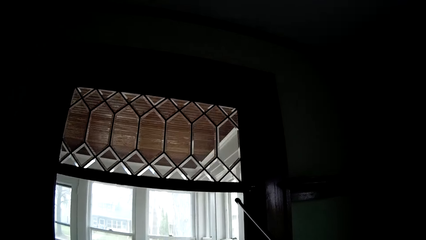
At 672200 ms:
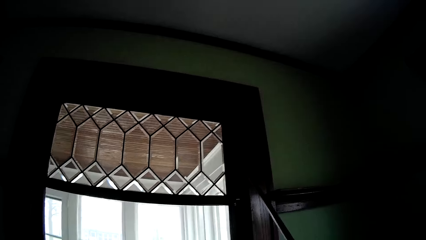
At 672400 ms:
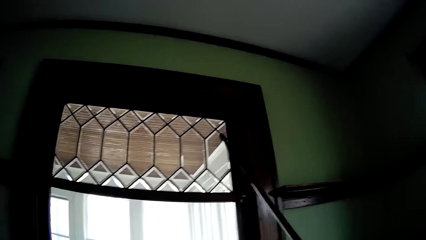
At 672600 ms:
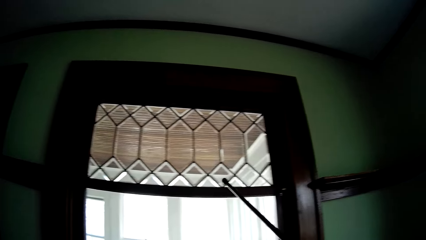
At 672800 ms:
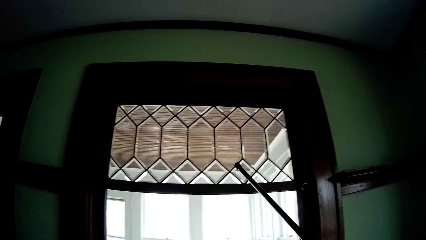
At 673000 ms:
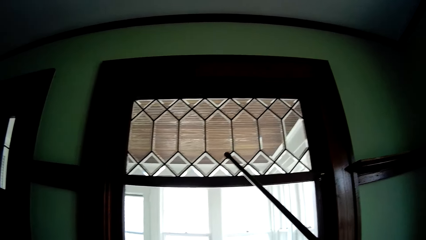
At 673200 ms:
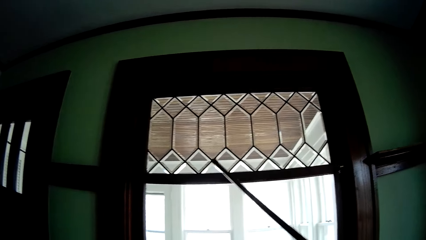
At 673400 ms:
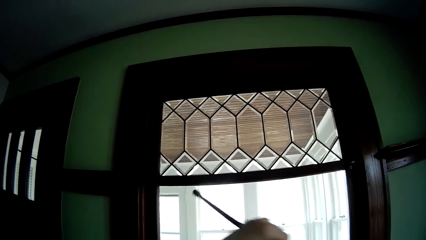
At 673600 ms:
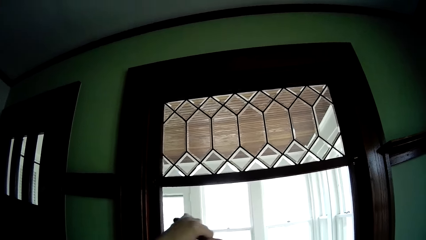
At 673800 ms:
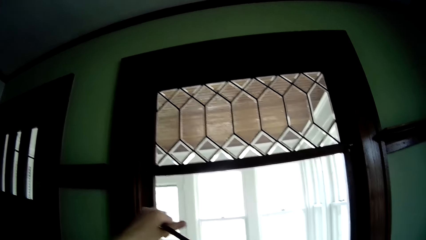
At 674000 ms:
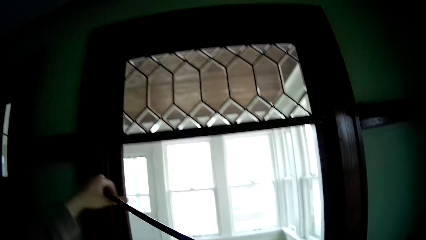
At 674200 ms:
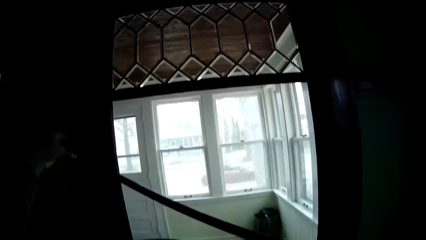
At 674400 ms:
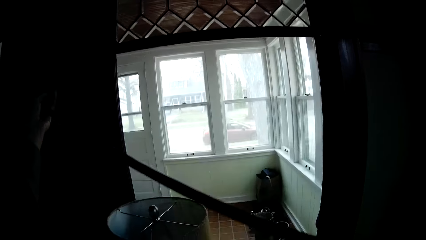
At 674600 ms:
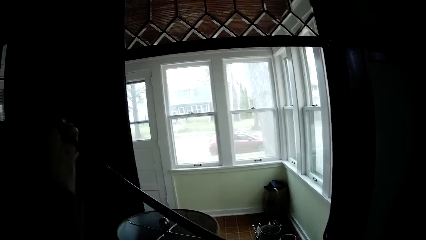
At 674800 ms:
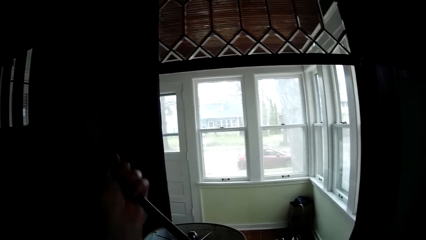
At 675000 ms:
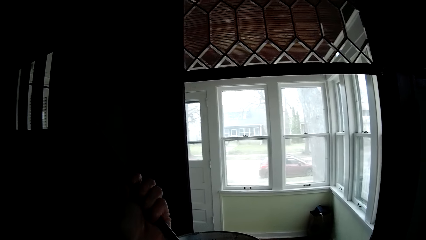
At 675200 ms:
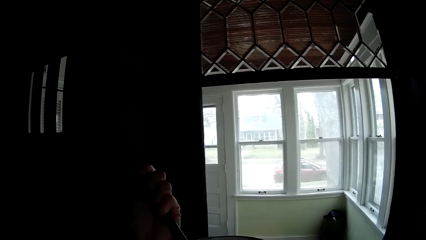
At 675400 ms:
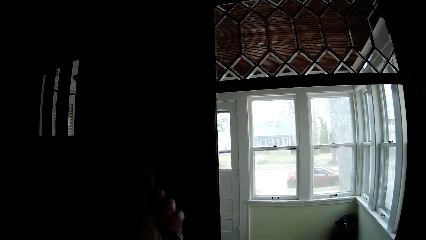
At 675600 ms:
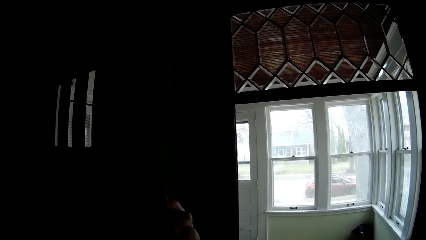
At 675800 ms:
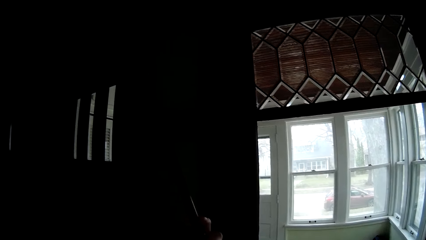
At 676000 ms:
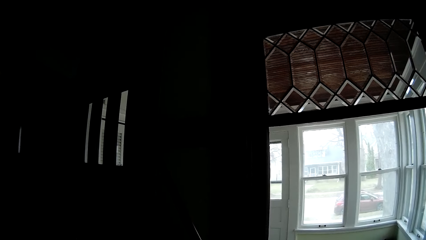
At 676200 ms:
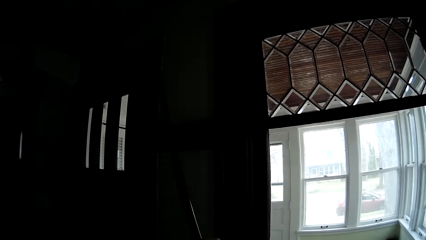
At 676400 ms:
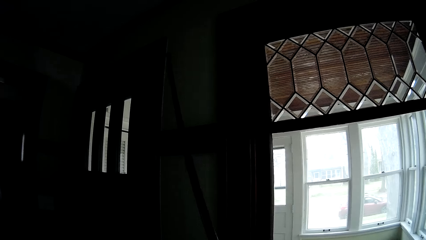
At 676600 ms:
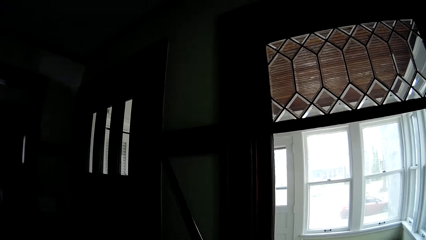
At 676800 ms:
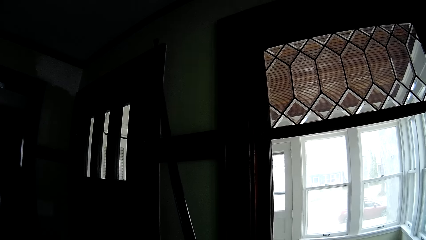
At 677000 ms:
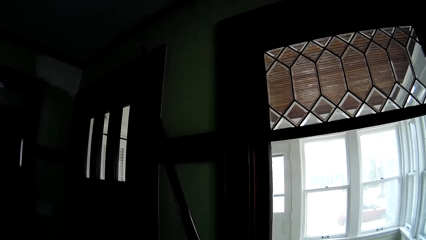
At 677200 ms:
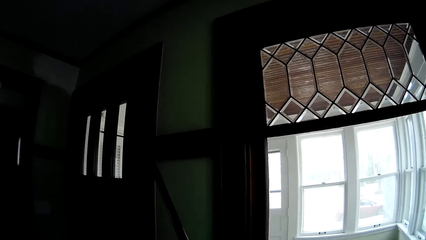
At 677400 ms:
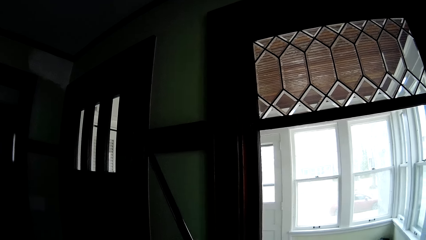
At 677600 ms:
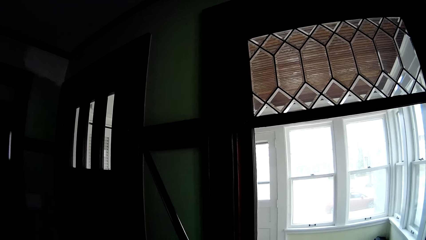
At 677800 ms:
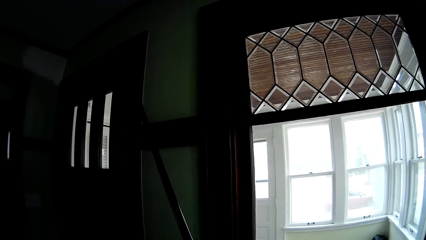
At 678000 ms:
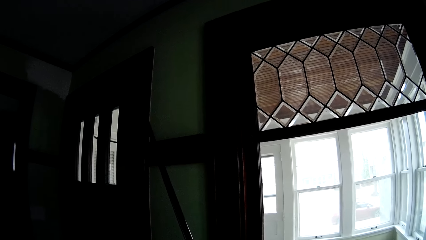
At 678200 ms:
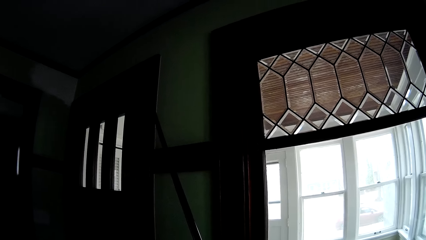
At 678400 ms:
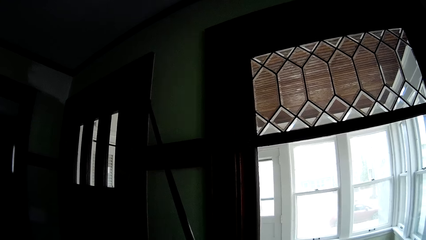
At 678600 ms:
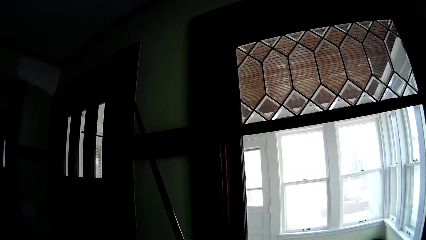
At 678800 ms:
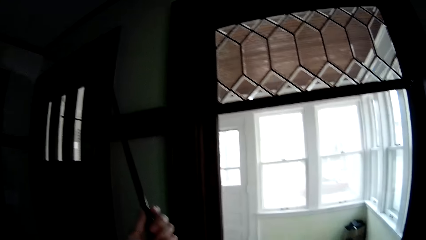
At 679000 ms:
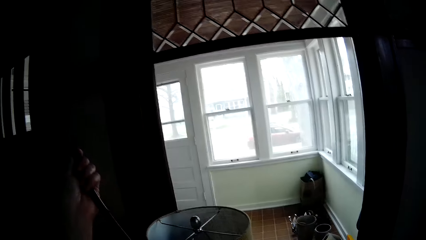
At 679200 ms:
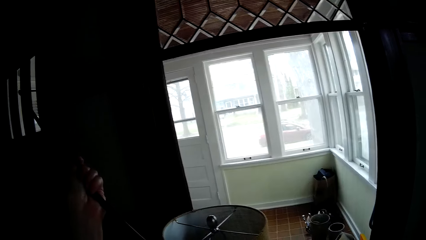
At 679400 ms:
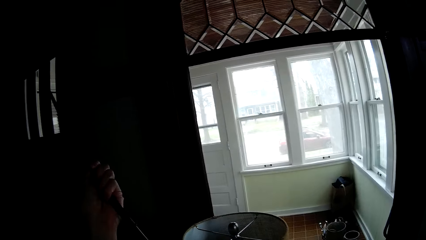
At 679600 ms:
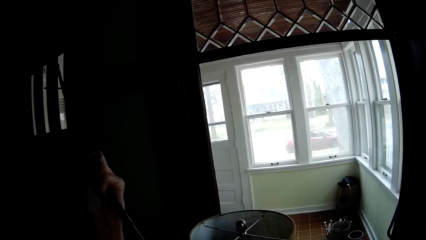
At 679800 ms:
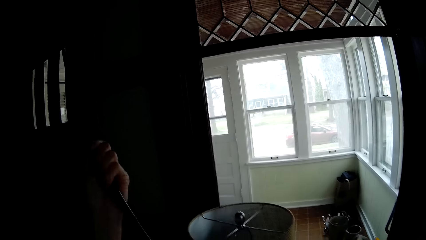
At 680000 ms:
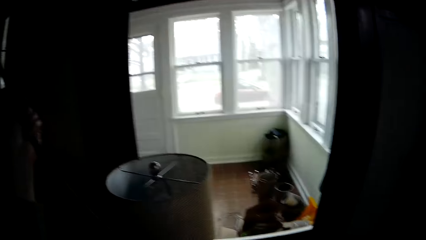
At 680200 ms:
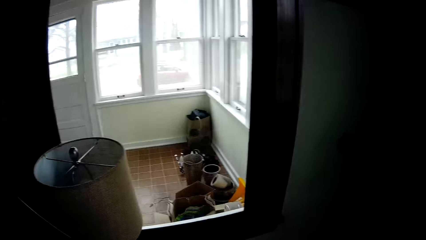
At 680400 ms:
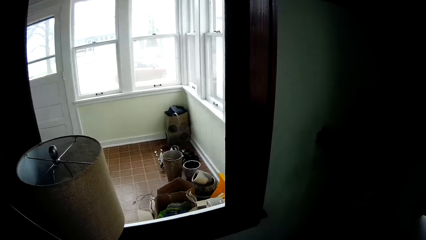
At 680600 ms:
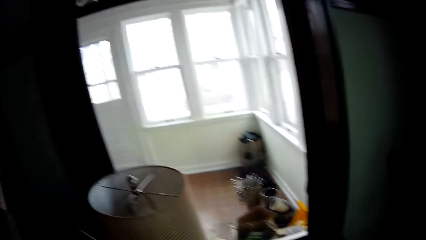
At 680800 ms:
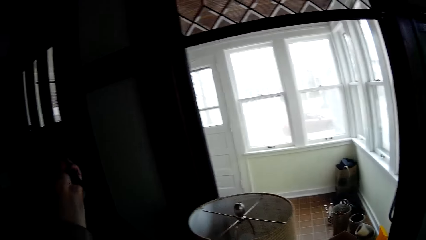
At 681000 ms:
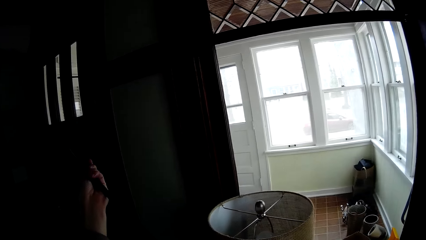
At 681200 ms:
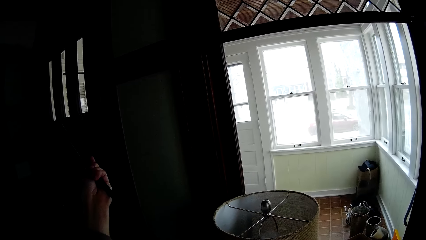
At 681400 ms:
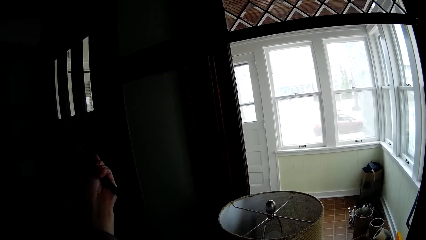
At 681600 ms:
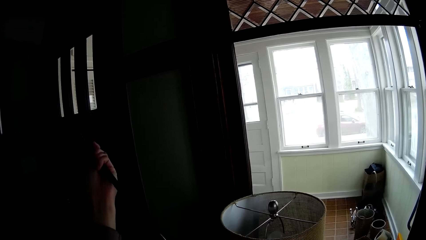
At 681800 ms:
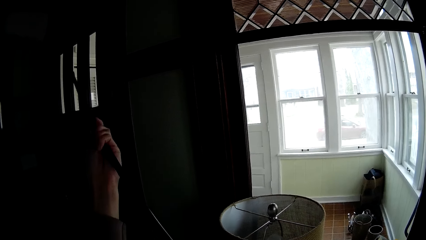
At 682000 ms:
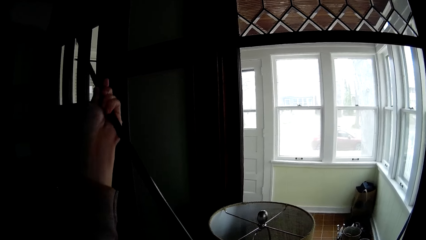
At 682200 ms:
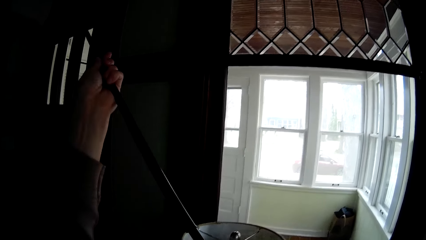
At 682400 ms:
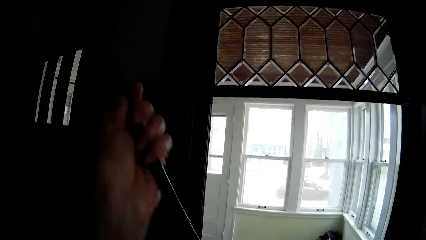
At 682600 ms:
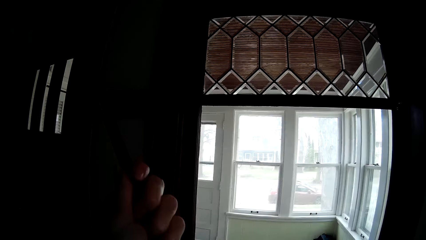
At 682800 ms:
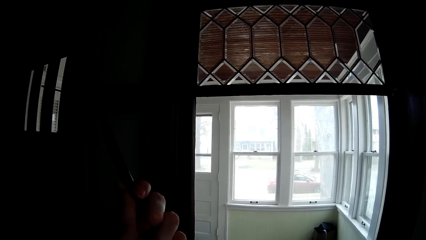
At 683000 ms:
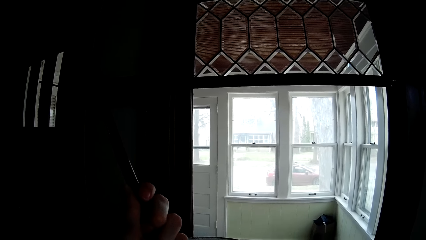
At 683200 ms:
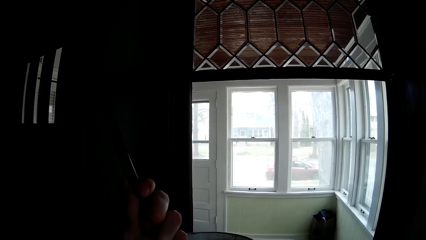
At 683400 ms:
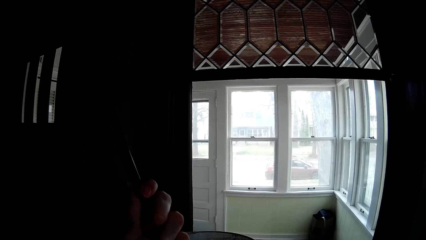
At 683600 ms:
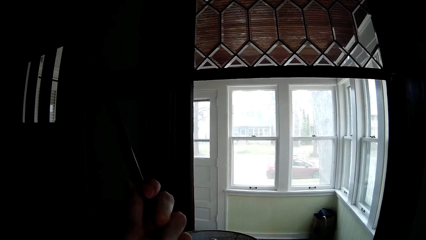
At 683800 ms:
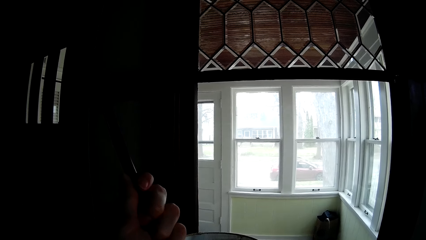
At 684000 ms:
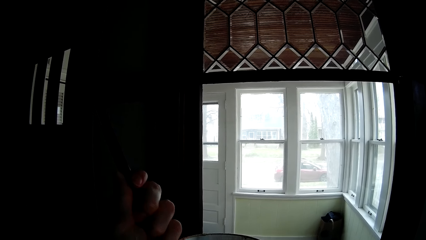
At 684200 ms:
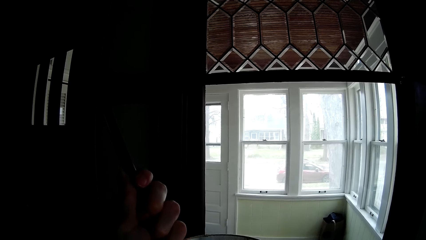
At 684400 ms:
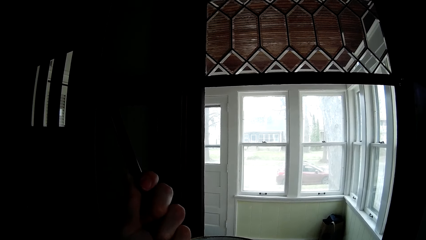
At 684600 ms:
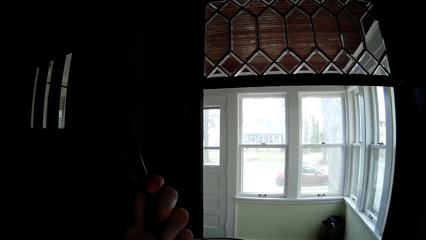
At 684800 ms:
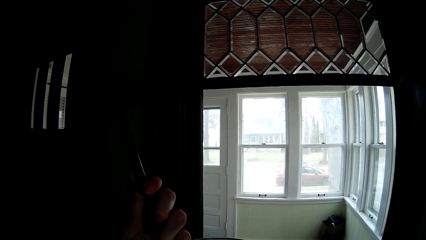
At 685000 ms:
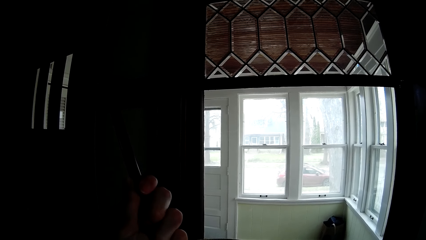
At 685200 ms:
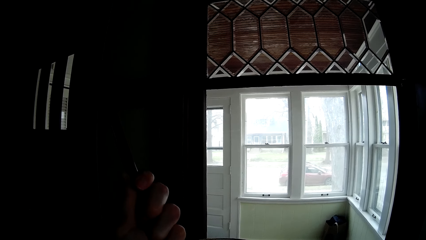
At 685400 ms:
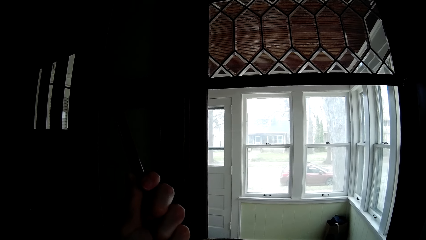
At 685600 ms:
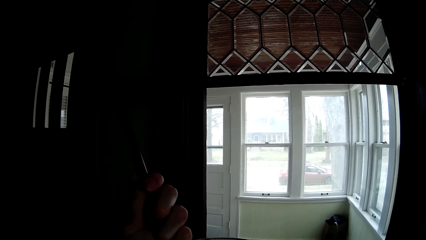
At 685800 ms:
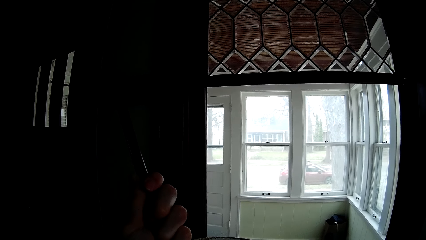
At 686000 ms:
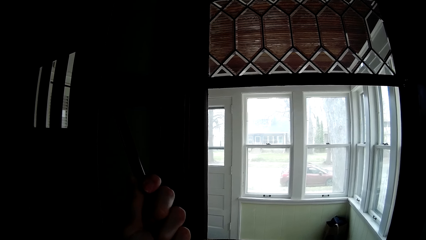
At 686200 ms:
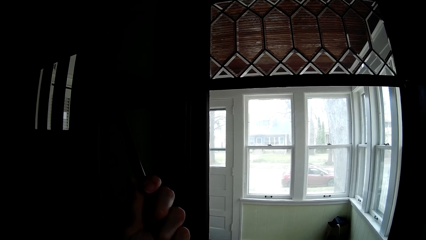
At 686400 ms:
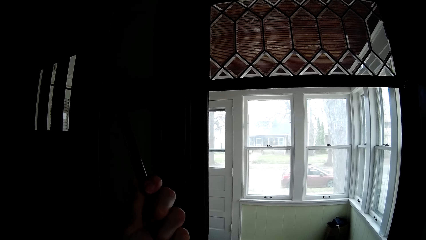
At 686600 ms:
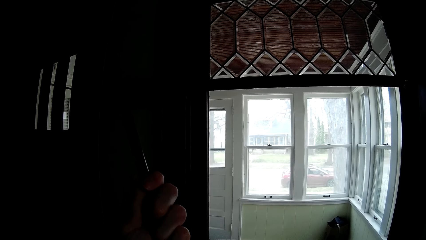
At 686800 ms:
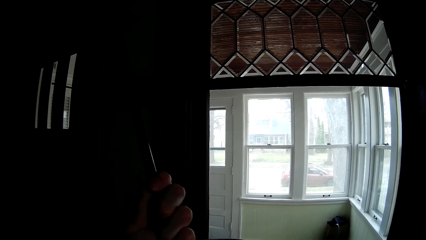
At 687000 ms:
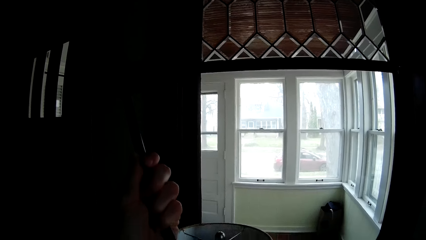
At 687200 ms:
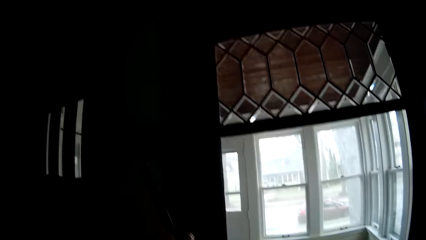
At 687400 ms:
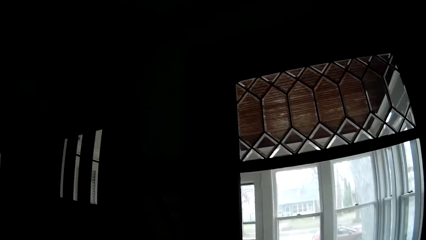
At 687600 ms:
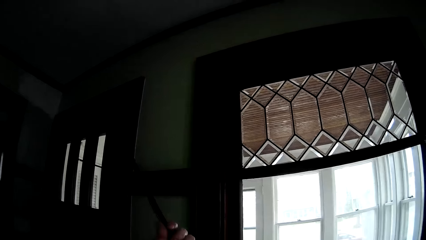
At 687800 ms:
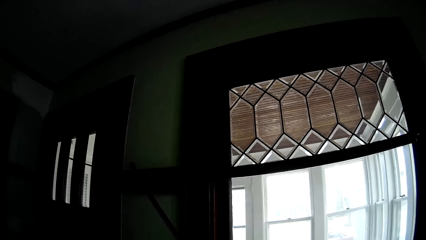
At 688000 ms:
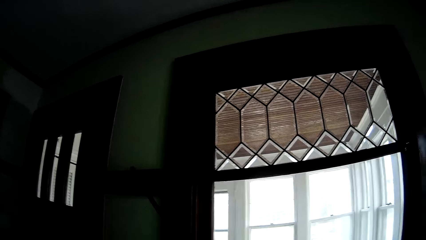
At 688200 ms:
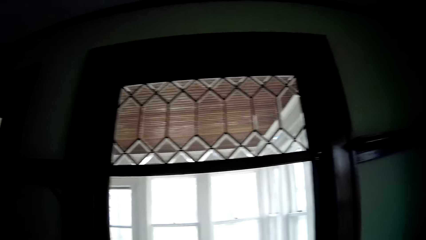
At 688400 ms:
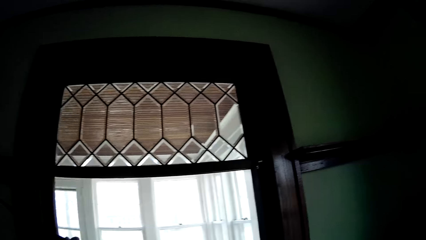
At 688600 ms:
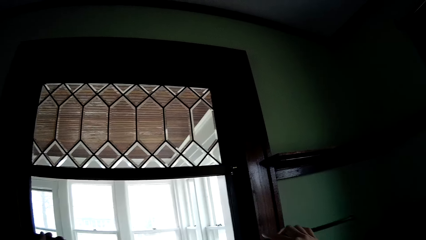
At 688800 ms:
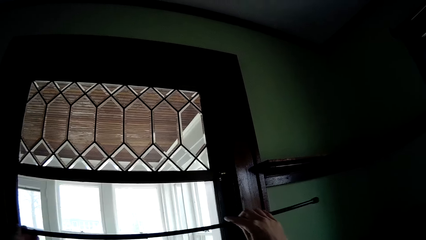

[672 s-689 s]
The camera wearer holds the curtain rod. They adjust the curtain rod with both hands. They point at something.
